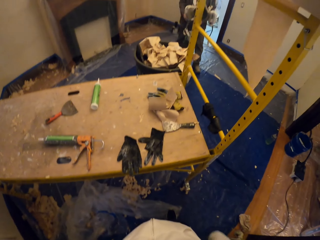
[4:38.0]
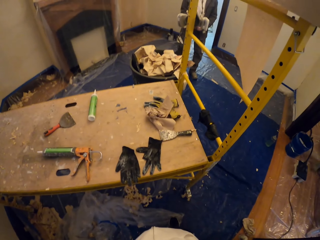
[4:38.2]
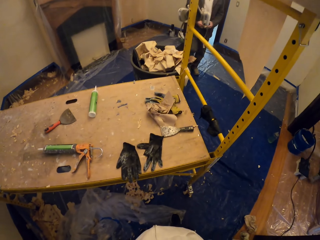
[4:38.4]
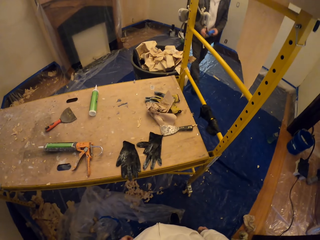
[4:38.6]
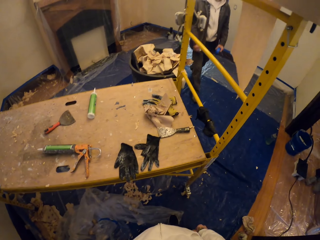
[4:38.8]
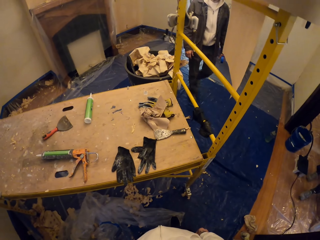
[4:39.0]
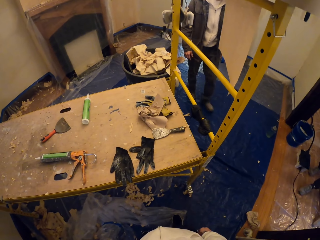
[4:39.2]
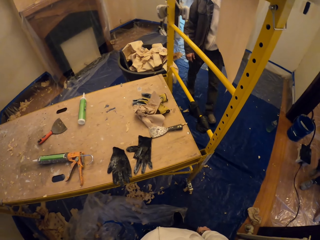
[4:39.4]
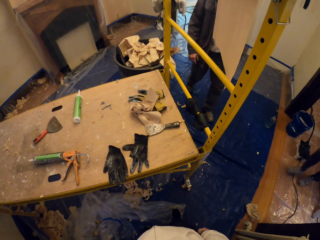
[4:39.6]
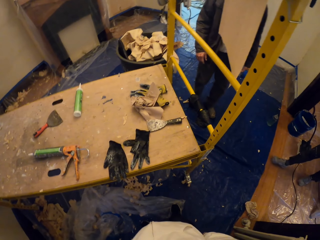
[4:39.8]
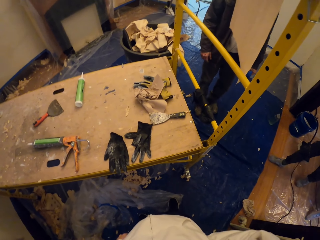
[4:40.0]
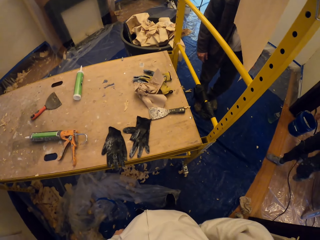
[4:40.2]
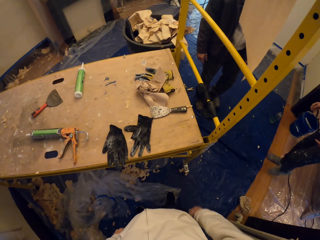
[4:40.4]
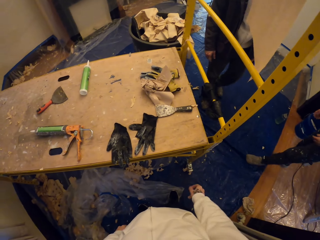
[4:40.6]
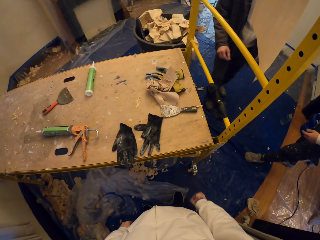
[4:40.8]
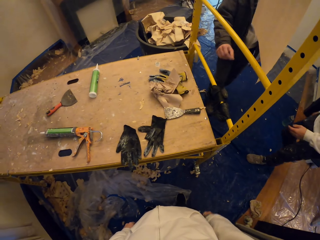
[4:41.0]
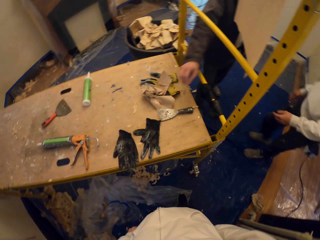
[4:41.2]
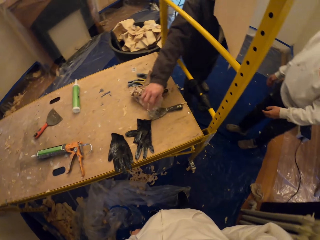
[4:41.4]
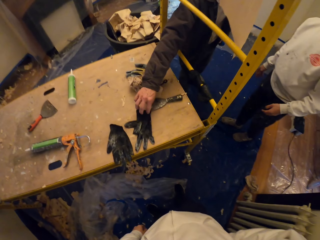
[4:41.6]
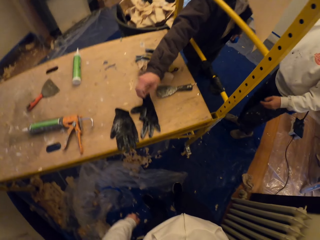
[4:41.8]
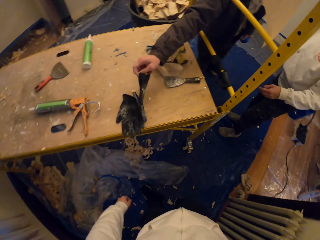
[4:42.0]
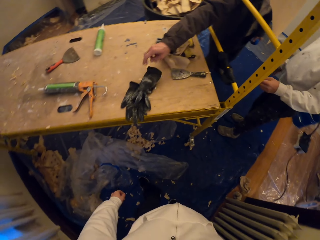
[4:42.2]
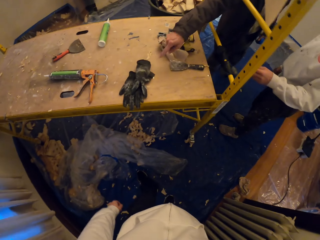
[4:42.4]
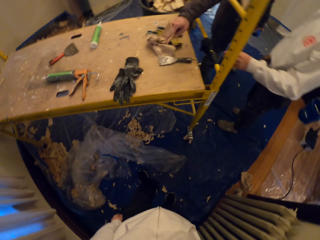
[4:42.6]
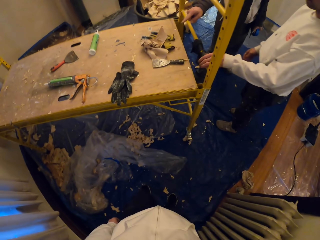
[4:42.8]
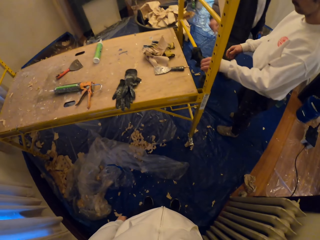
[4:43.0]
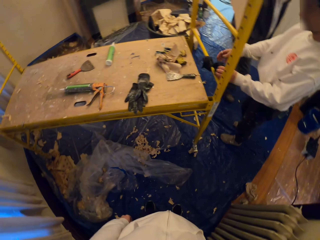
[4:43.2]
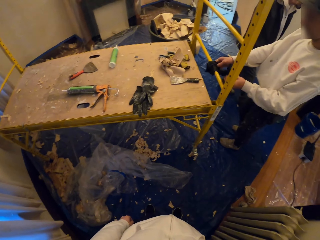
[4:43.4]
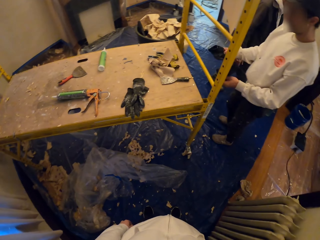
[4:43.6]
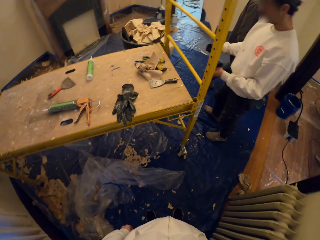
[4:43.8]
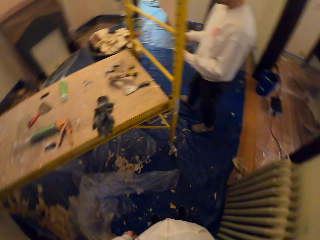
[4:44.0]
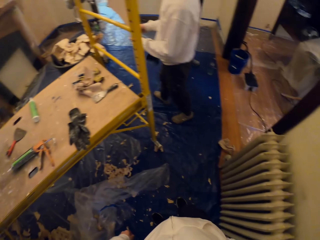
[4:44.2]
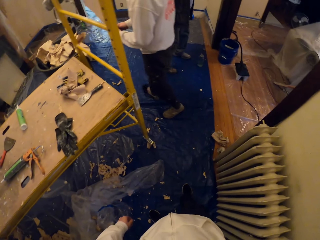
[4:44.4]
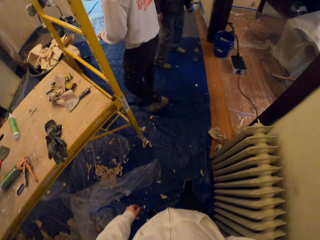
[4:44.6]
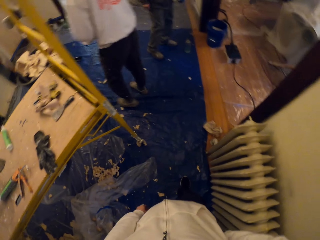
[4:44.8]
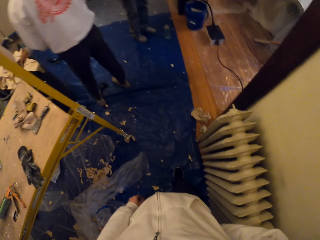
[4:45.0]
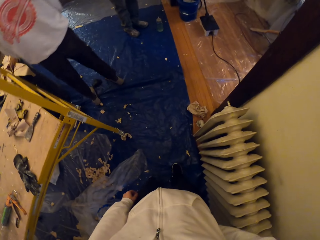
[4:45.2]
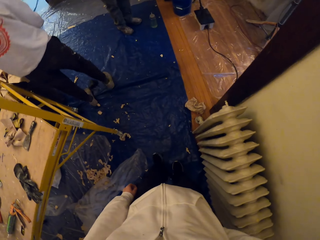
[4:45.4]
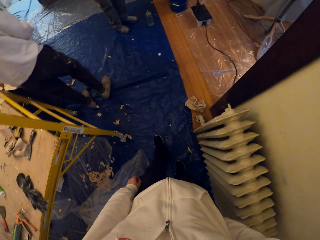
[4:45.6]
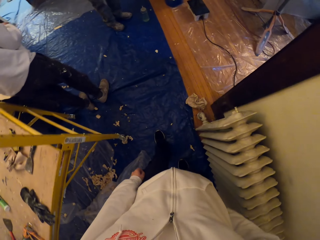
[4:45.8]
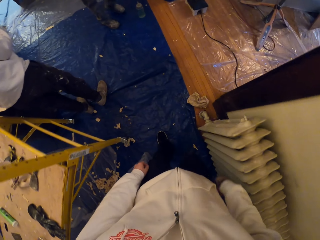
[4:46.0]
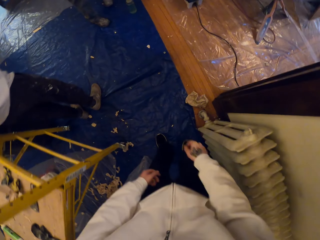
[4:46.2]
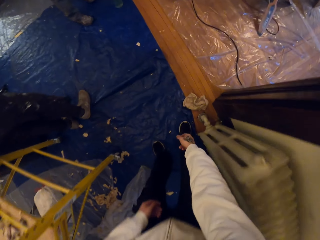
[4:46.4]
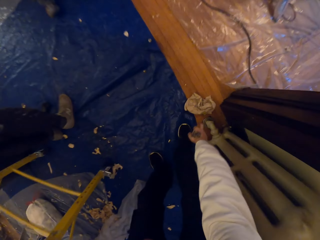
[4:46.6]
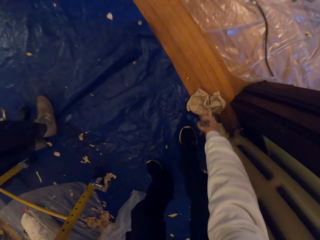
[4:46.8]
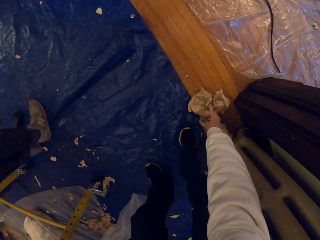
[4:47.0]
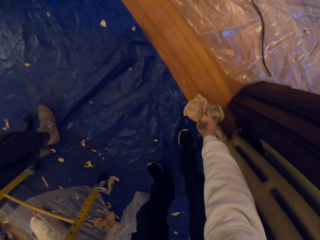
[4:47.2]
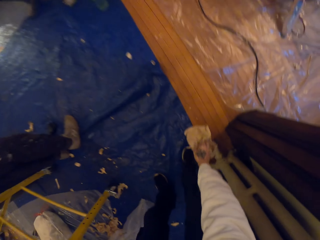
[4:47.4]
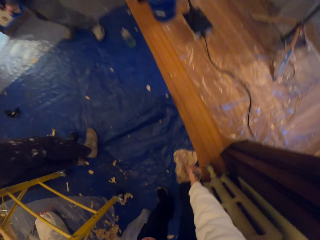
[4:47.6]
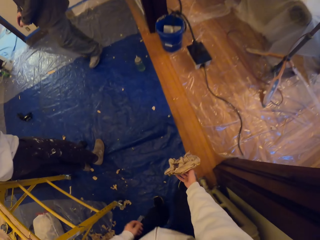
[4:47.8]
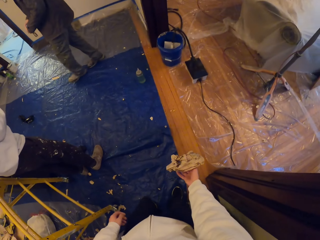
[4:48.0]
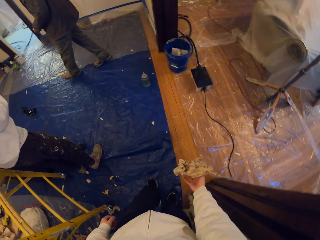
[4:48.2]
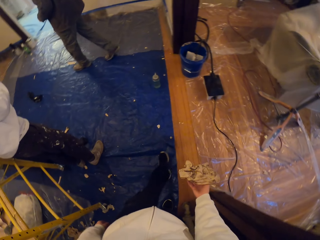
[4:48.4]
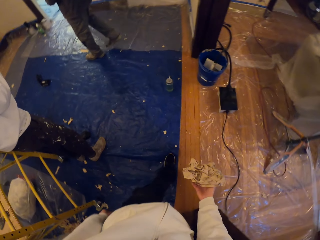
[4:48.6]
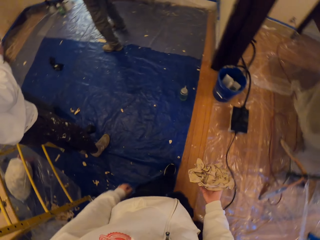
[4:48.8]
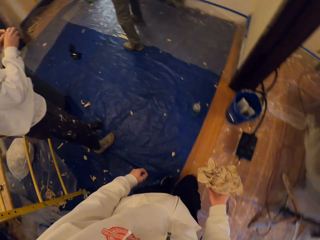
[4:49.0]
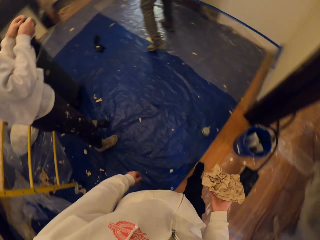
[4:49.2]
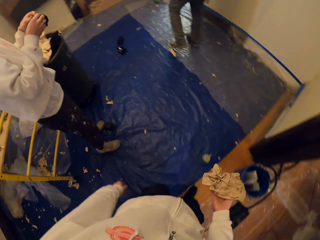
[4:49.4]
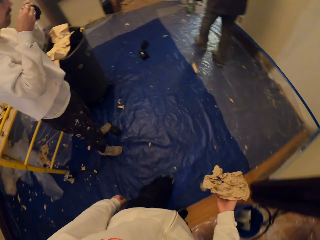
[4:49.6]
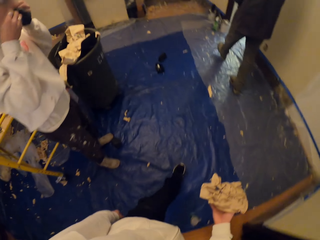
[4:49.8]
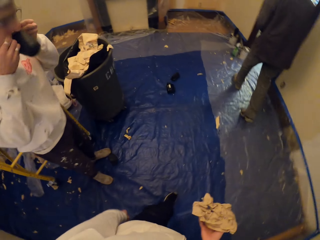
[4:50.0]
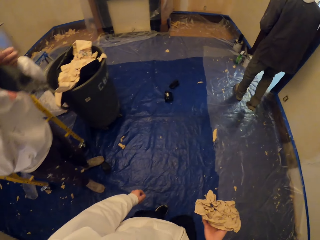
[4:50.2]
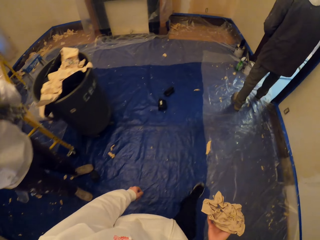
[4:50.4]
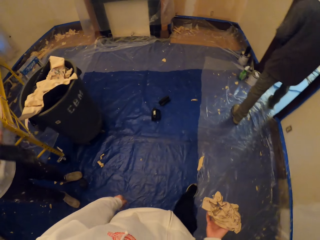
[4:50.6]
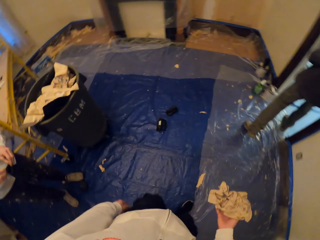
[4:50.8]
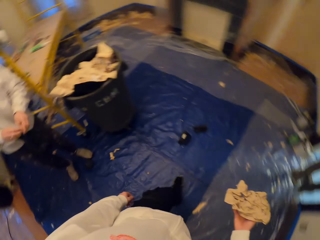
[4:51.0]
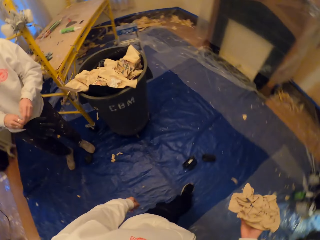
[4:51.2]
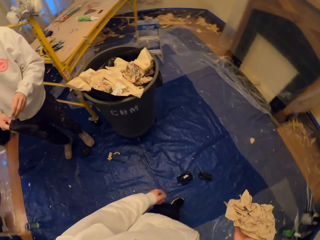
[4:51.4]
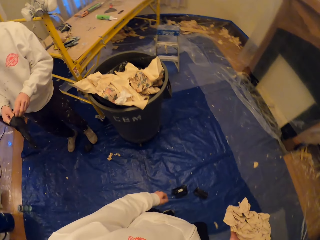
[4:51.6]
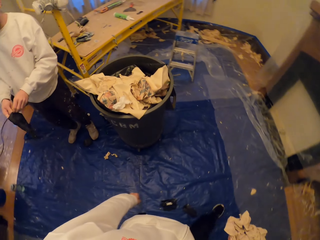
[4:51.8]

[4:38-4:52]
A man walks around. The camera wearer stares at the scaffold. Another man walks around. The first man inspects a glove and touches the gloves. The other man picks up the gloves, picks up a rug from the scaffold and drops the gloves. The camera wearer looks around and walks. They pick up a paper and touch the paper. They walk around the apartment.

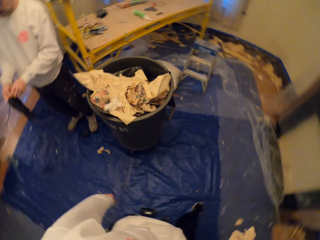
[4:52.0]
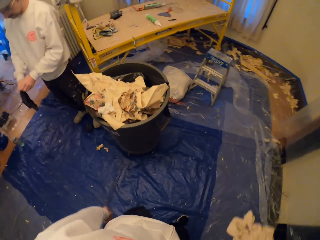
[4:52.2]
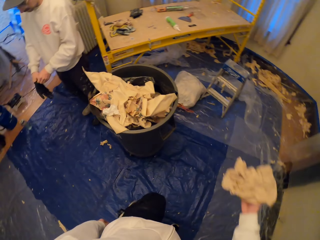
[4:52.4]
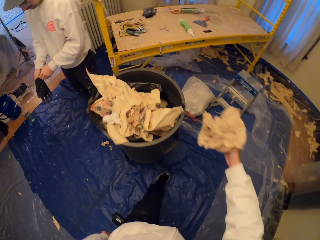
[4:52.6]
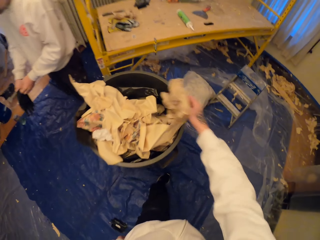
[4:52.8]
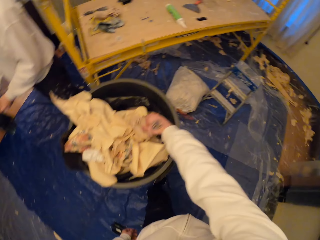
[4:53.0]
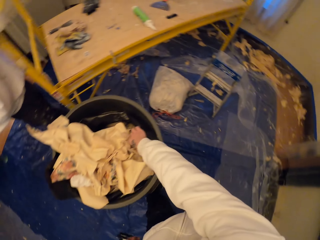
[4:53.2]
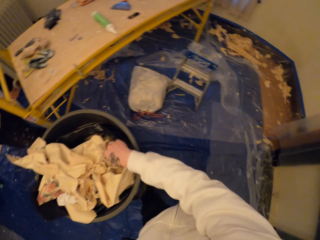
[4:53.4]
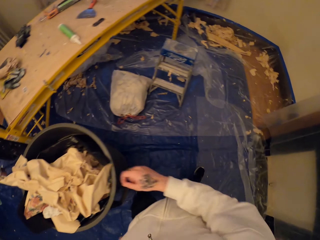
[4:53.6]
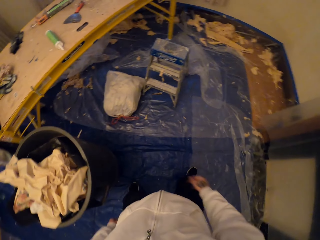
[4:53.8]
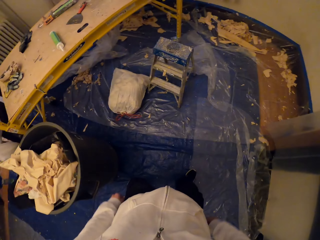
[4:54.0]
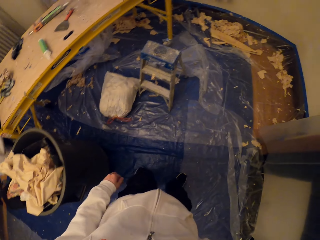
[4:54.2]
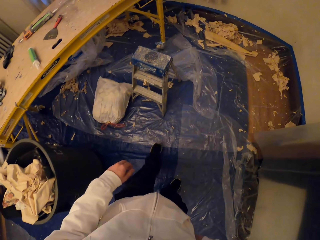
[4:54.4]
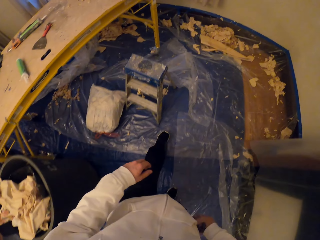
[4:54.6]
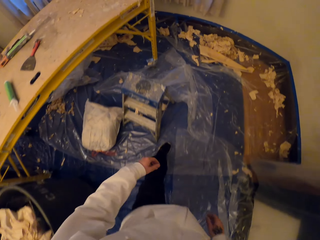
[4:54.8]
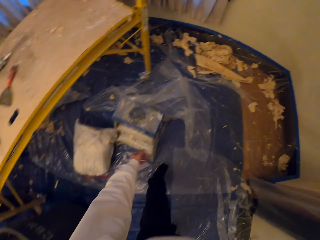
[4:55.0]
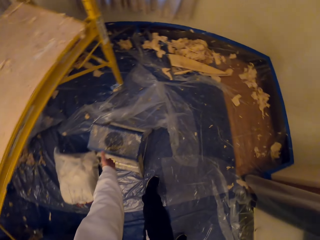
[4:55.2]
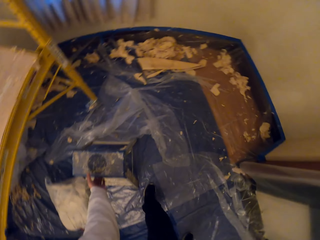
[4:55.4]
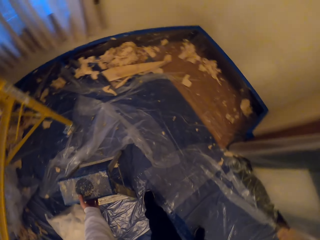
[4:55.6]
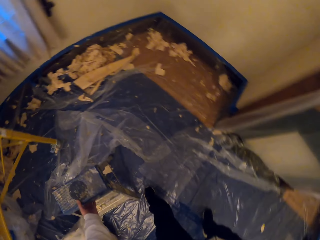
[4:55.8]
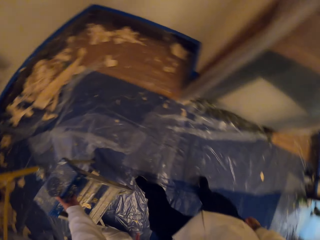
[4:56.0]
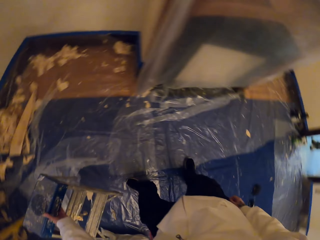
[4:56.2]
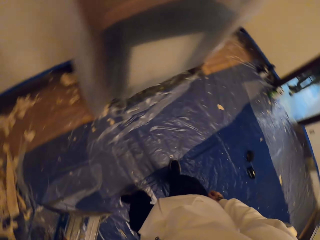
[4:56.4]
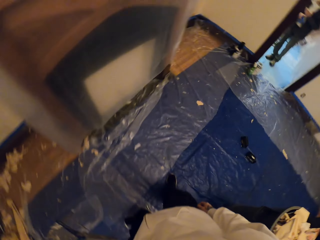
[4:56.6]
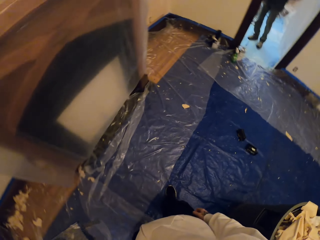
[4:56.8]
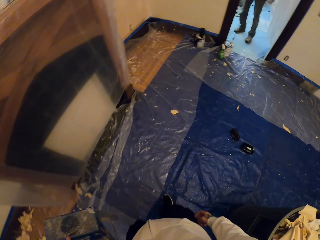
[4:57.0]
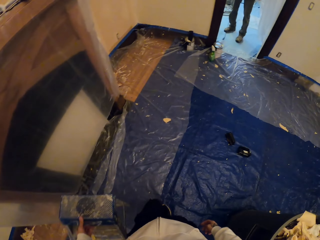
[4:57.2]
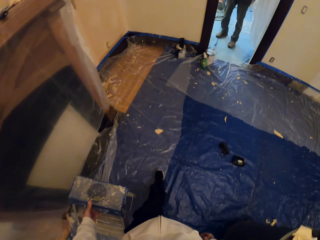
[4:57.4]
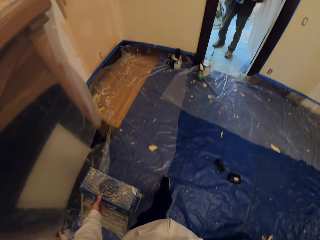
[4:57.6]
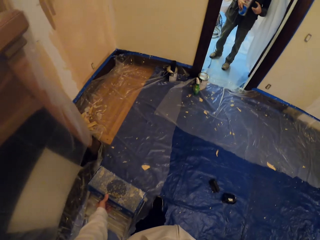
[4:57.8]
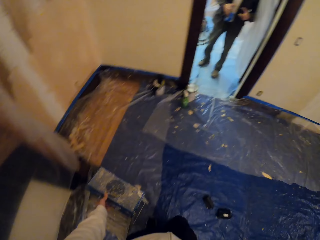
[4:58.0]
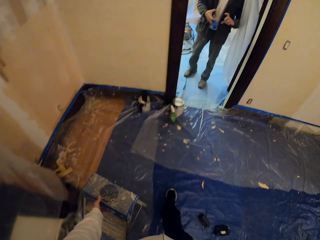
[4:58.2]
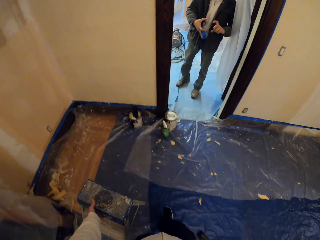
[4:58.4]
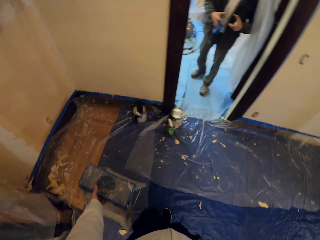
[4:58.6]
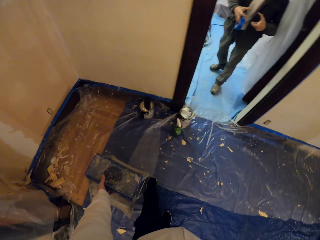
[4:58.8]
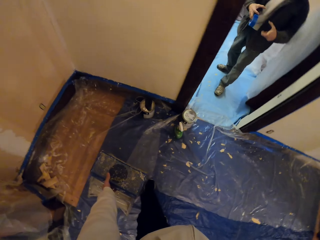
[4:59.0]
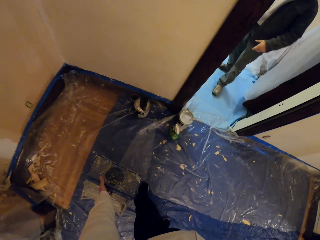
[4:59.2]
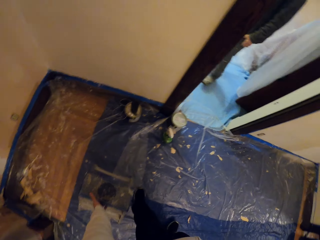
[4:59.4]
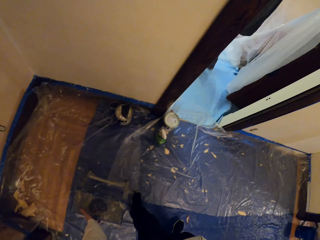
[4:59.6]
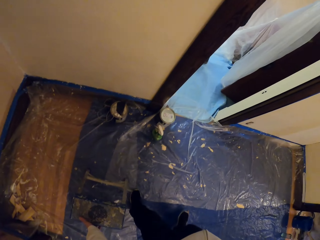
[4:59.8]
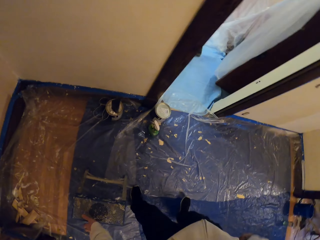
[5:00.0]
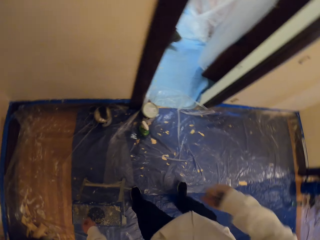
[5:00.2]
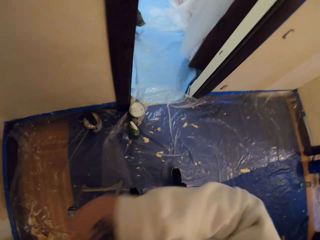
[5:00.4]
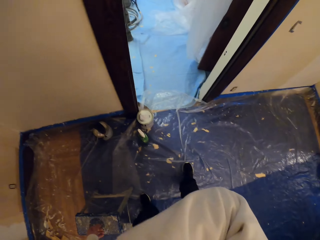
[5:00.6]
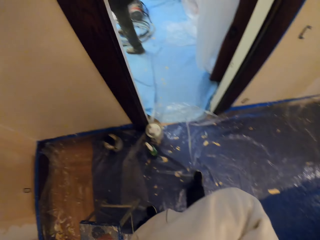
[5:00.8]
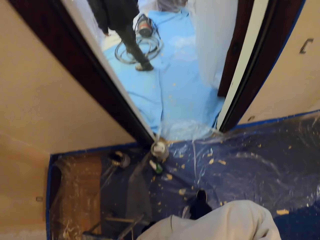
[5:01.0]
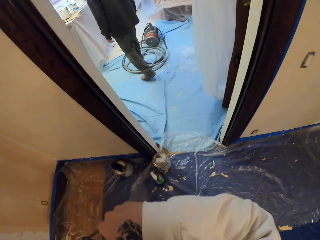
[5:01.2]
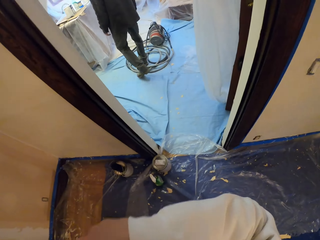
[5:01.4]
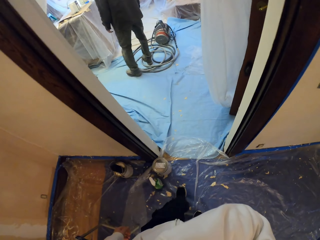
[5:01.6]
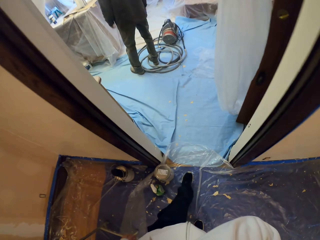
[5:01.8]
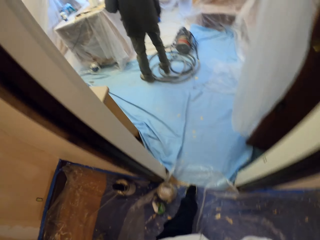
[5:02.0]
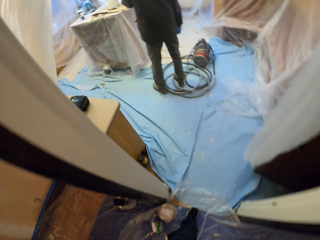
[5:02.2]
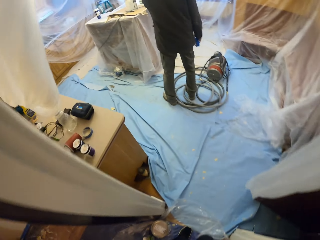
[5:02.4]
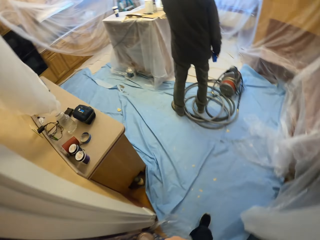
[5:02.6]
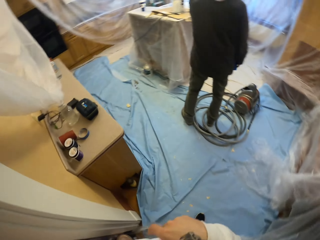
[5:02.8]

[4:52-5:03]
The camera wearer throws the paper in a trashcan. They pick up a stool and walk around the apartment. They touch a chair and place the stool down. They look around and walk around the apartment.
